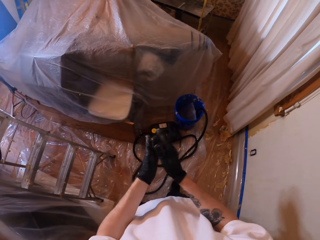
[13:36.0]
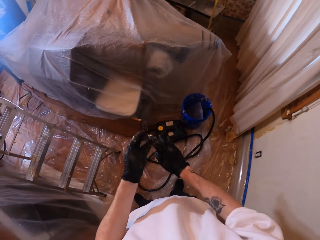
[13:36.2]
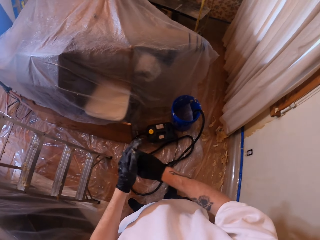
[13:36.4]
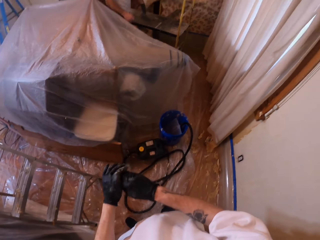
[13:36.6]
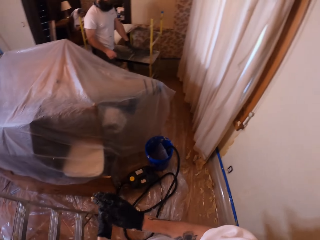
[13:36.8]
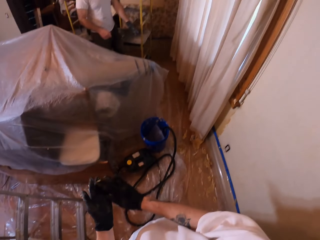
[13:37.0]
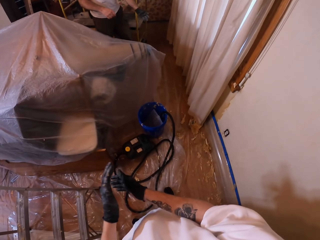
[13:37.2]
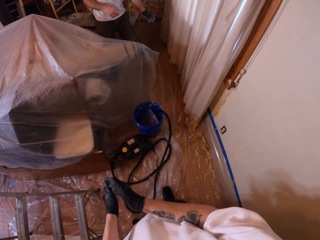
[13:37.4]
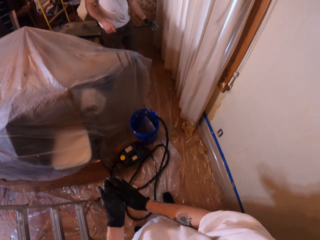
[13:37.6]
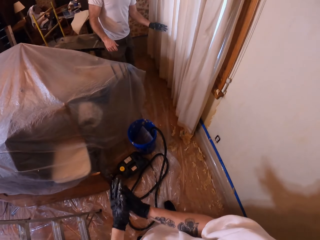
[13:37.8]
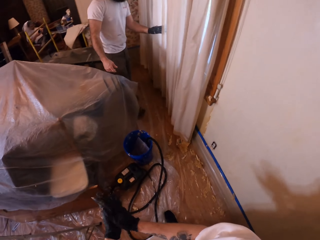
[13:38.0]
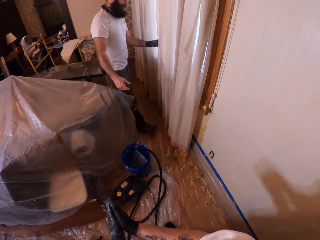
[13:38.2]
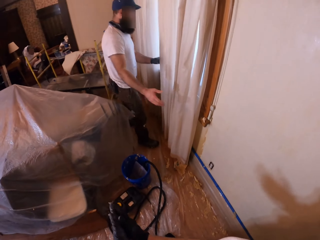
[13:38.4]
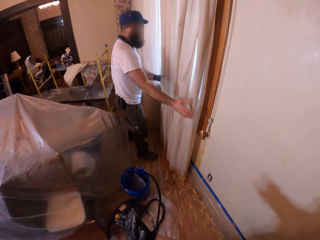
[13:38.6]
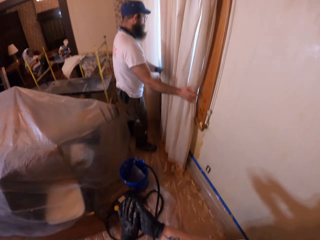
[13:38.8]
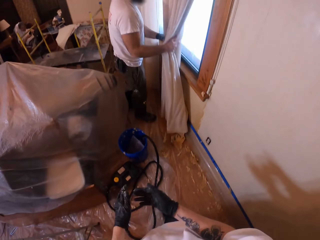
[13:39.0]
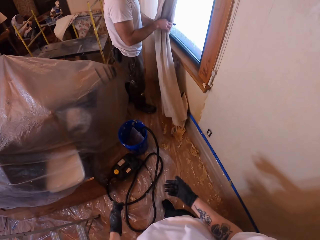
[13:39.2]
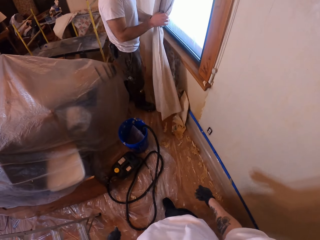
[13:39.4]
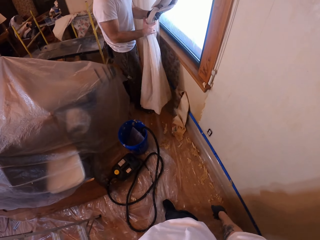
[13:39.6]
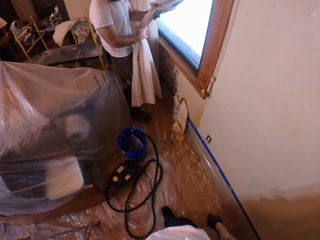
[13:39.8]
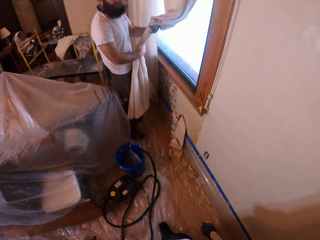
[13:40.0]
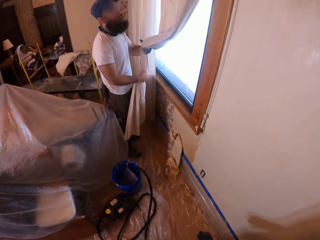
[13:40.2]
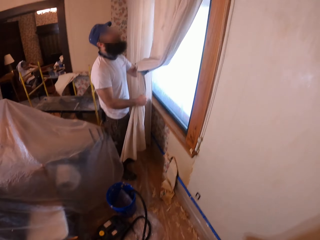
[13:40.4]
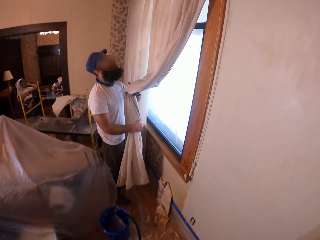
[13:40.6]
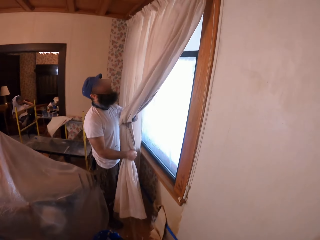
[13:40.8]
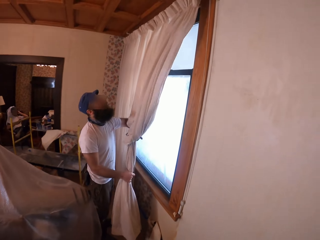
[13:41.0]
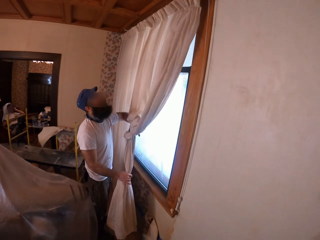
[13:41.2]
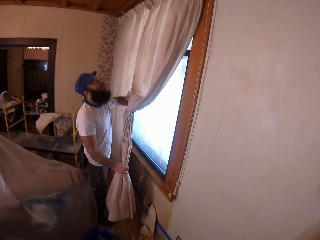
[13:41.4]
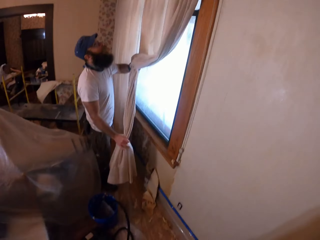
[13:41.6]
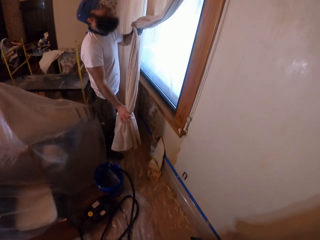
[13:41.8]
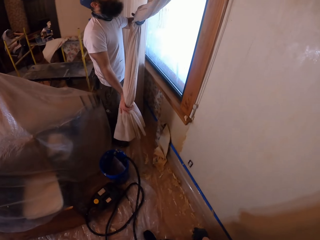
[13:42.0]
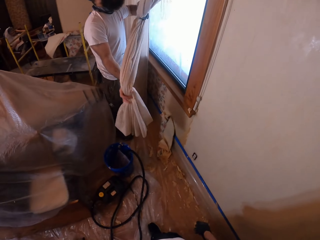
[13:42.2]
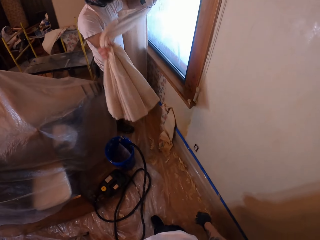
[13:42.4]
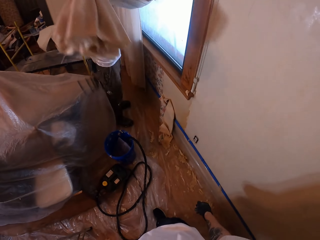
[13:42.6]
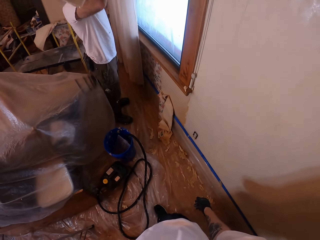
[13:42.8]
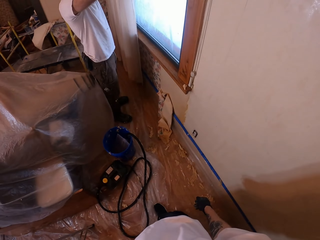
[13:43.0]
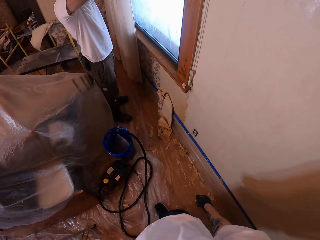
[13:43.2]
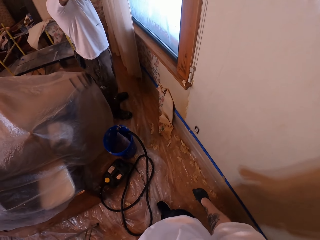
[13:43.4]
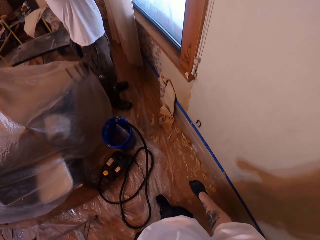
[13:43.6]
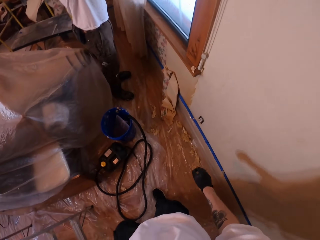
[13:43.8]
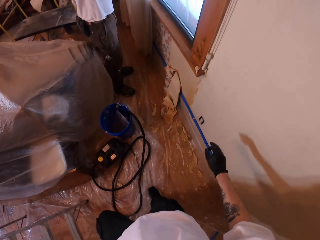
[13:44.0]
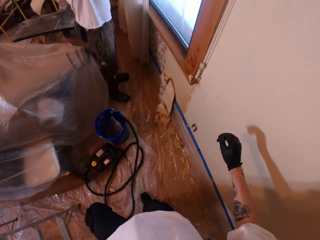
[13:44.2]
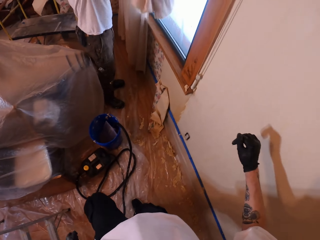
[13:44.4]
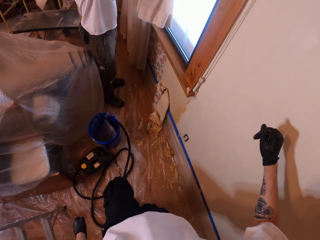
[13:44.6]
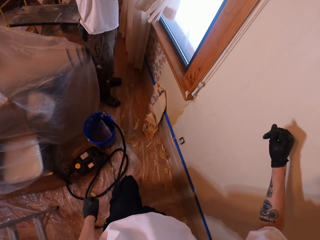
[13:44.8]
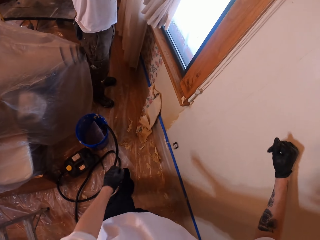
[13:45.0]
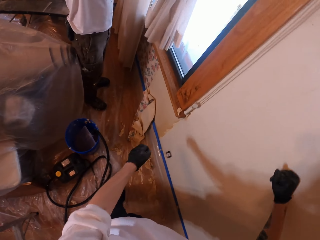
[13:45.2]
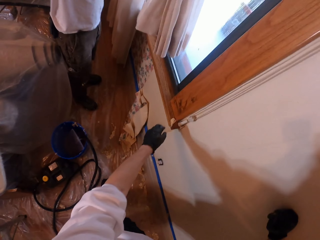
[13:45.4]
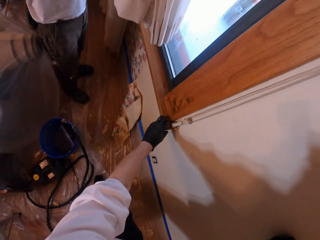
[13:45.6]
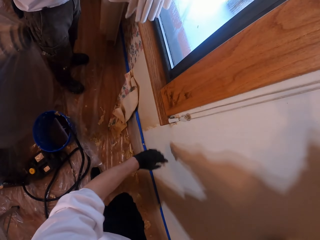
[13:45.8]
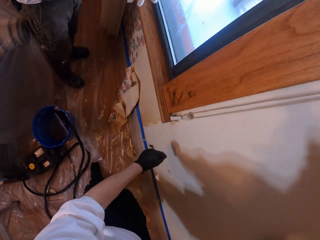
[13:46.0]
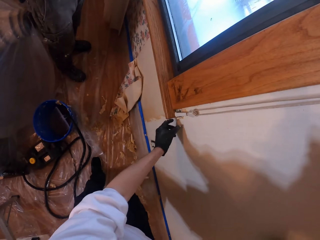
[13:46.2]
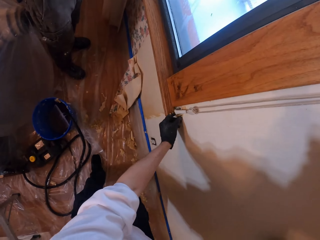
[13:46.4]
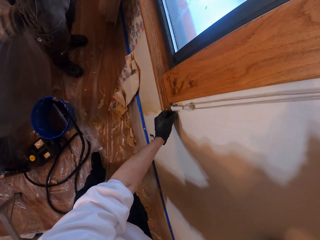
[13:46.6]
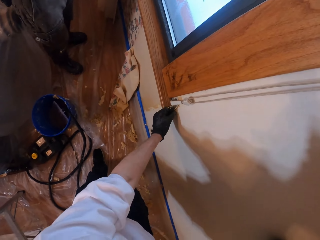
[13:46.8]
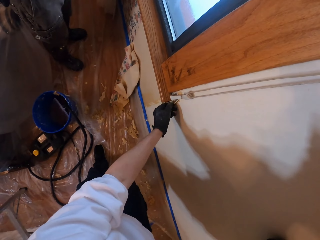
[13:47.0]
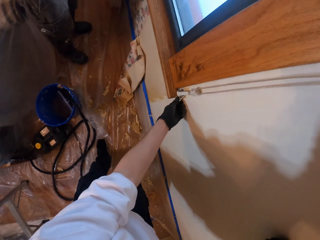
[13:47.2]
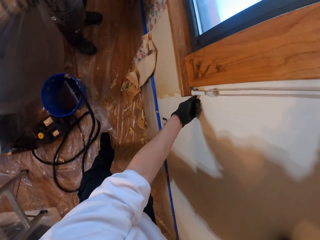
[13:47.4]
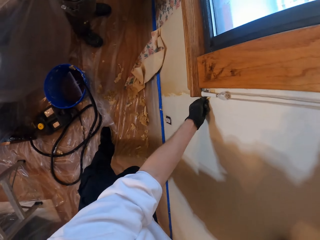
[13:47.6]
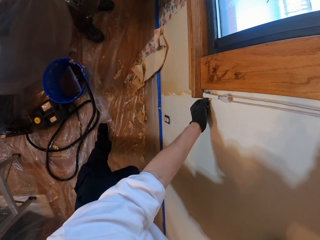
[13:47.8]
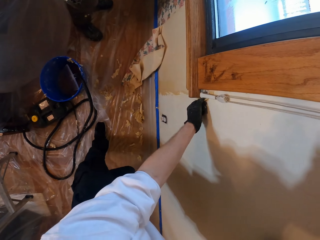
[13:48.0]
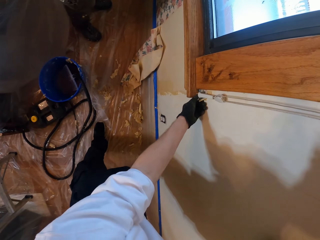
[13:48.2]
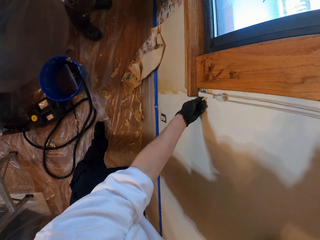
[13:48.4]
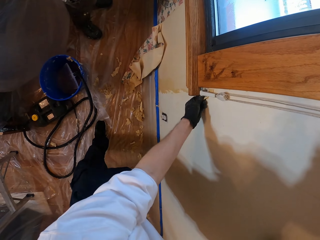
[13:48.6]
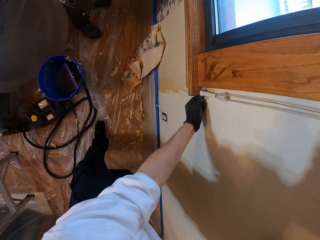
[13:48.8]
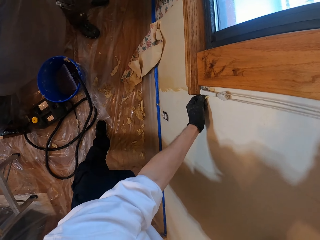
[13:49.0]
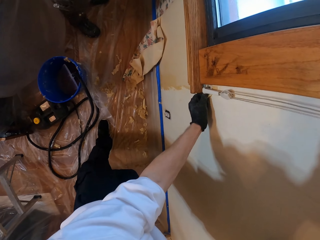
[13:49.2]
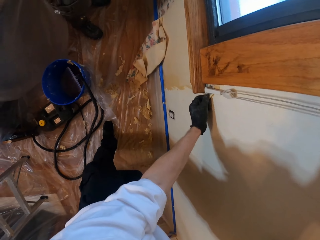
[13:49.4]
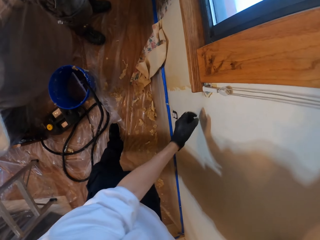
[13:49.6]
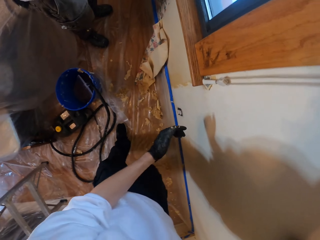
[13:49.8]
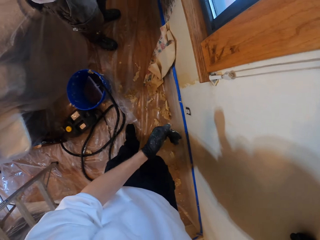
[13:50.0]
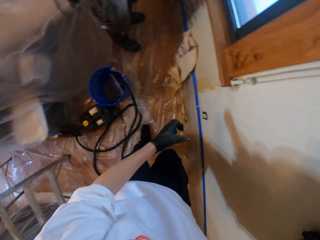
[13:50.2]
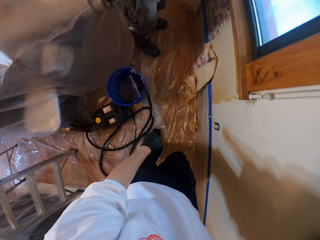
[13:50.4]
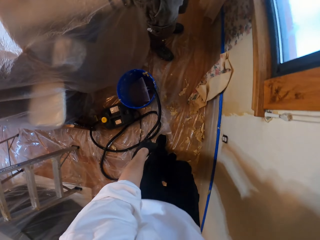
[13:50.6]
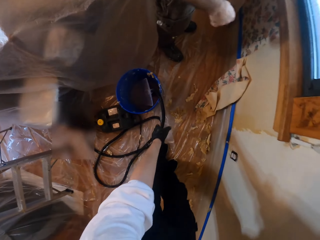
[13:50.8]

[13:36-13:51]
The camera wearer rubs both hands together. A man walks around. The camera wearer rubs both hands together. The man pulls the curtain and folds the curtain. The camera wearer lifts the right hand. They make a step. They walk towards the window. They wipe wallpaper from the window. They touch the wall. They pull wallpaper from the wall.

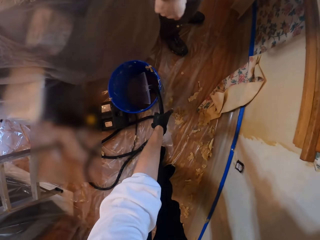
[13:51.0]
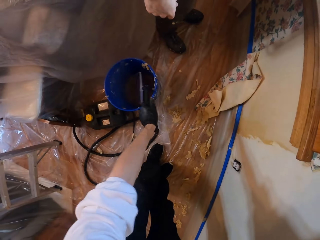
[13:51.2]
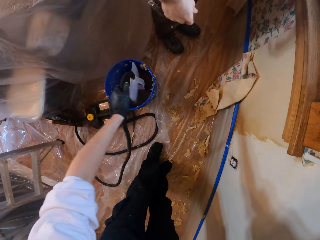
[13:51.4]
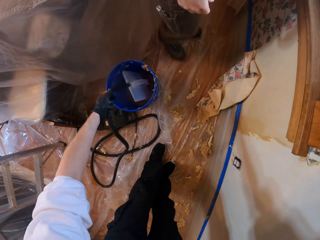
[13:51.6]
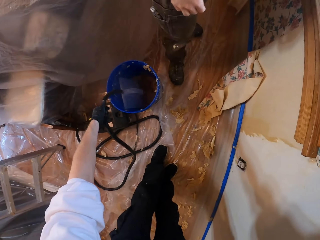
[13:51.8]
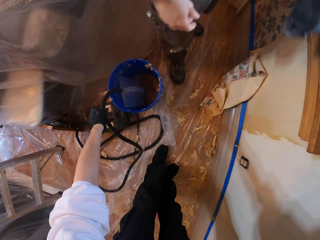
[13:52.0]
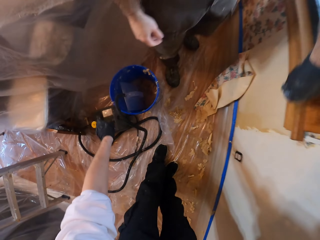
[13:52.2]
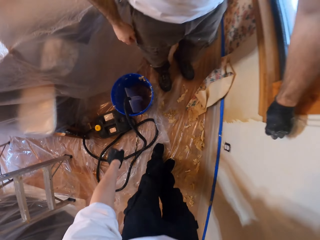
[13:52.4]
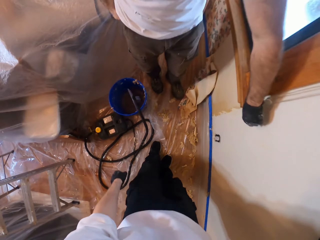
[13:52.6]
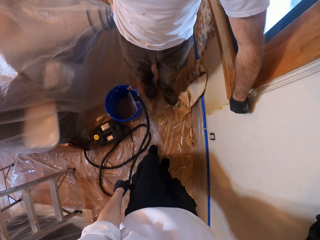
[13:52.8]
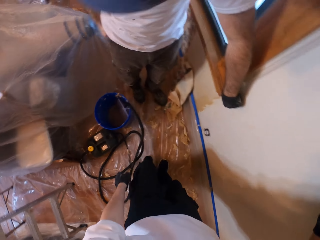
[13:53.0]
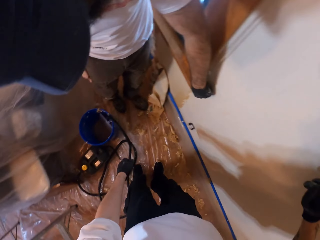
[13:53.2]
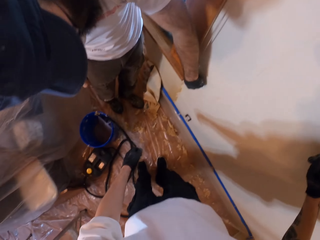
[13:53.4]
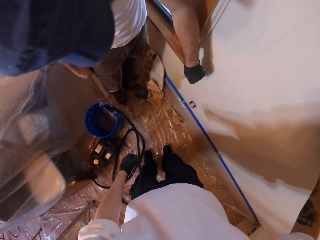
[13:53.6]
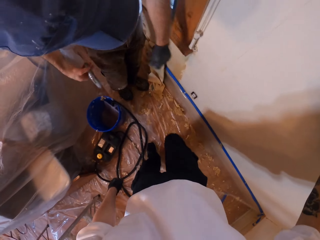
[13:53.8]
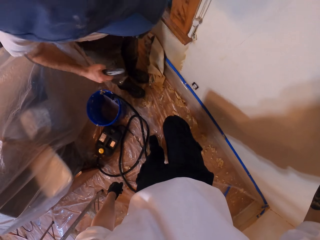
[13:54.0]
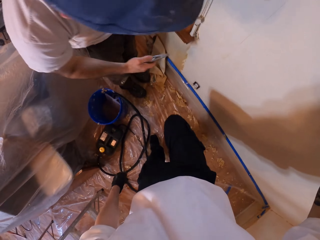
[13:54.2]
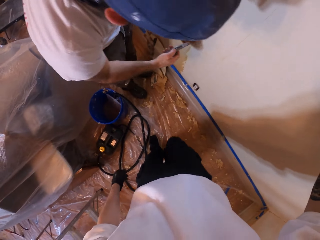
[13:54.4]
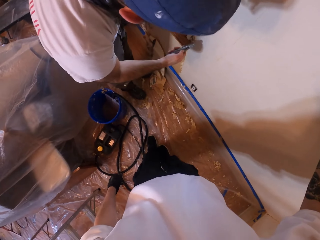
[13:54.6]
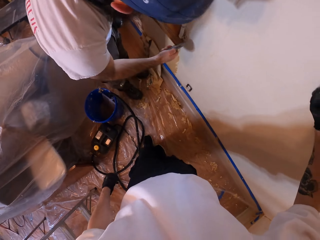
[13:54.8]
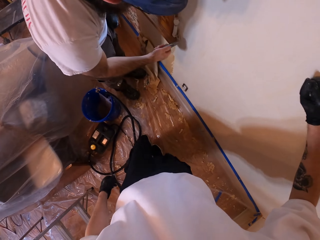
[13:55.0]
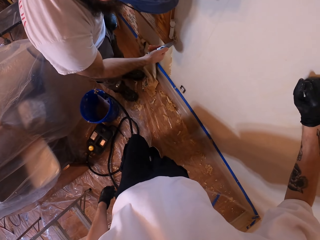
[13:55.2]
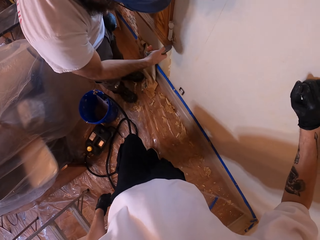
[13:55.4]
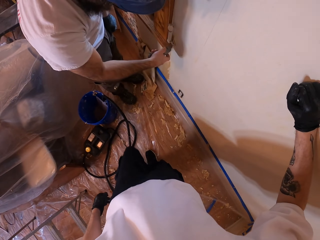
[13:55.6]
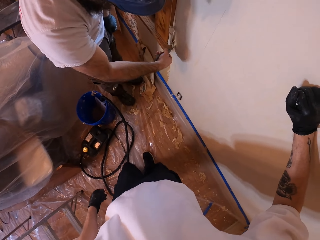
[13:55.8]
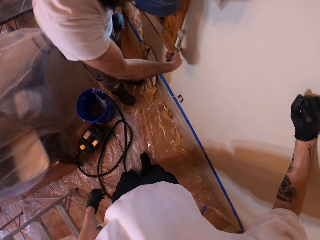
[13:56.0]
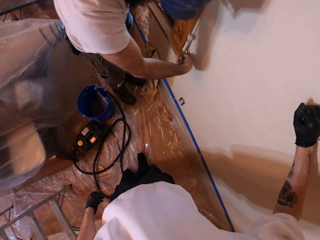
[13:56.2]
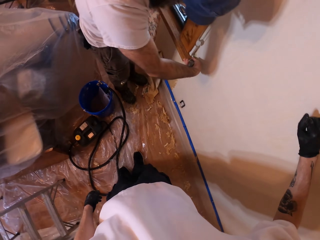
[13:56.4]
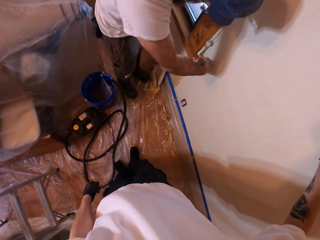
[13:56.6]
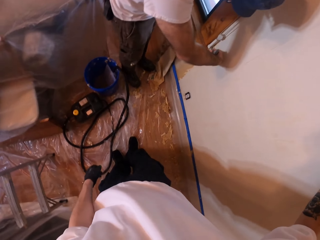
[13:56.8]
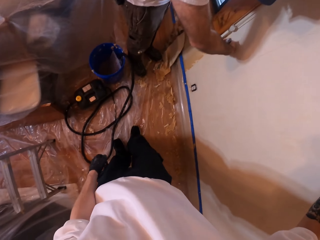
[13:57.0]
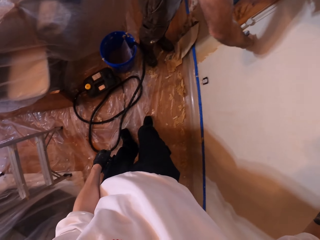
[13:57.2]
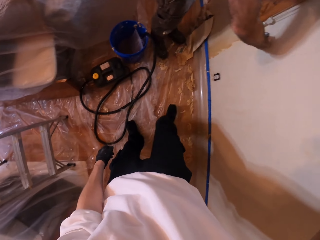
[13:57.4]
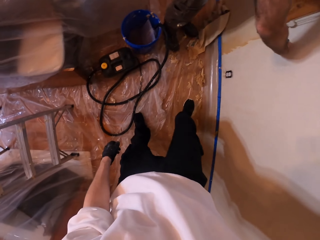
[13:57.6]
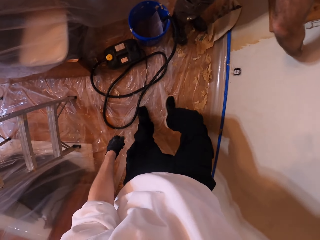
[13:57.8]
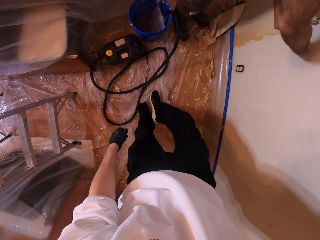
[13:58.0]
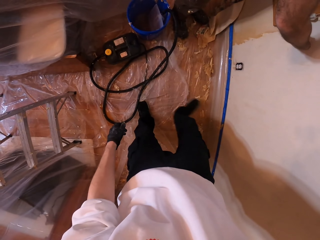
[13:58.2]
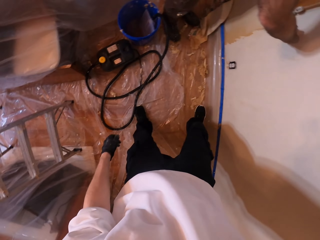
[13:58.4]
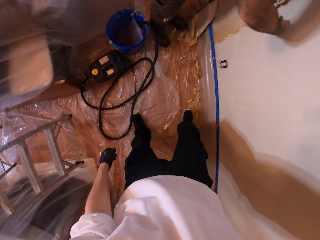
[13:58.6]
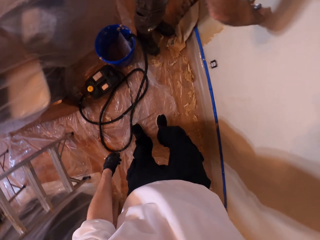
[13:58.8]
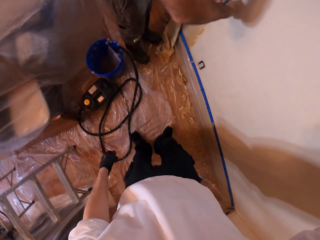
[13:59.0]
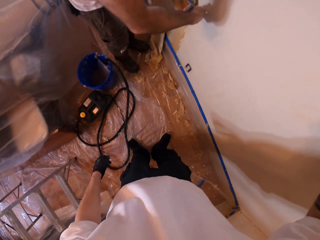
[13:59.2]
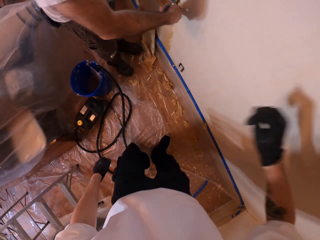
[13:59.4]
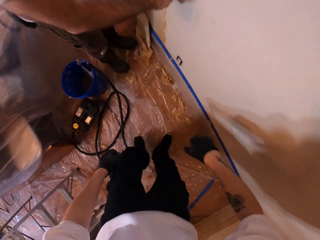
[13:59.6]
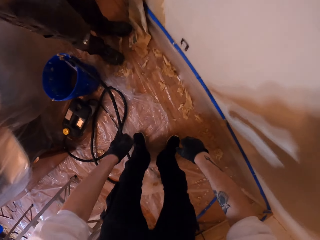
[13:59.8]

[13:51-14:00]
The camera wearer touches the wallpaper steamer from the bucket. They lift a pipe. The man pulls wallpaper from the wall. The man scrubs the wall. The camera wearer pushes glue with the right leg.
